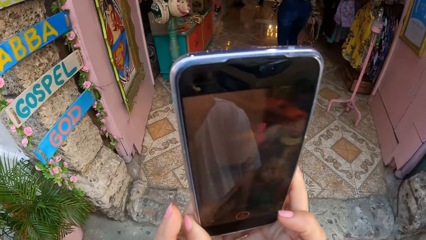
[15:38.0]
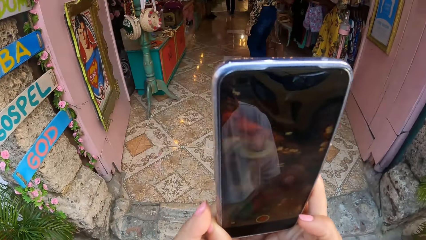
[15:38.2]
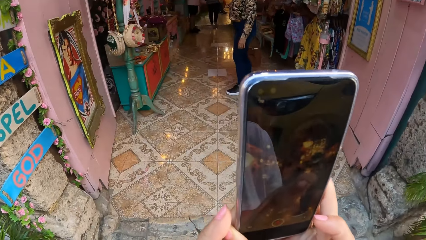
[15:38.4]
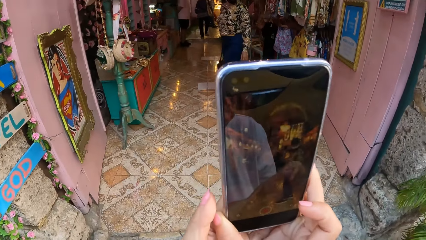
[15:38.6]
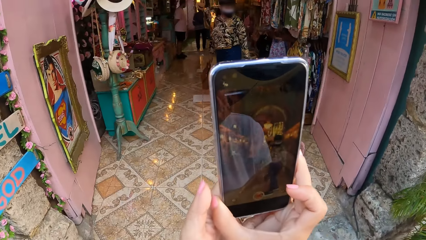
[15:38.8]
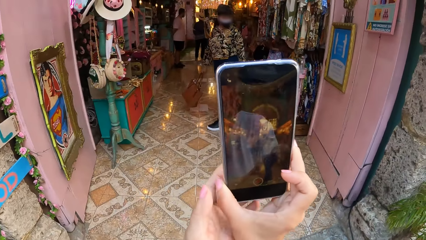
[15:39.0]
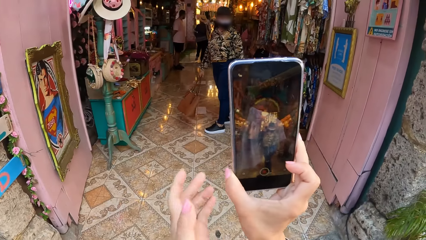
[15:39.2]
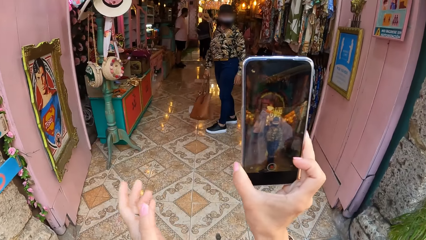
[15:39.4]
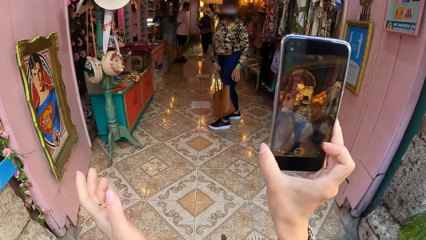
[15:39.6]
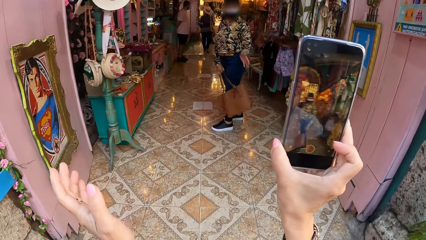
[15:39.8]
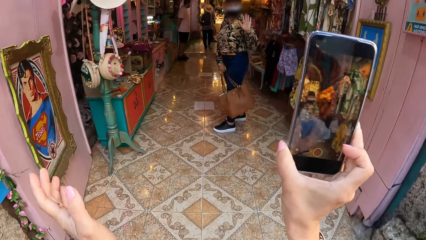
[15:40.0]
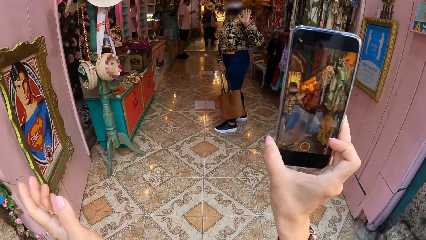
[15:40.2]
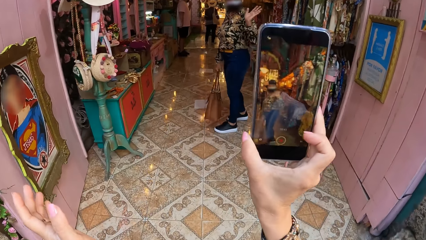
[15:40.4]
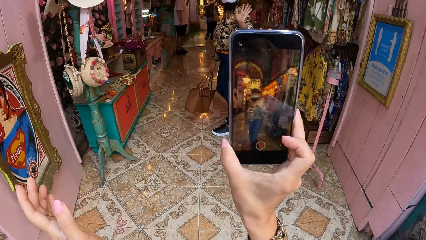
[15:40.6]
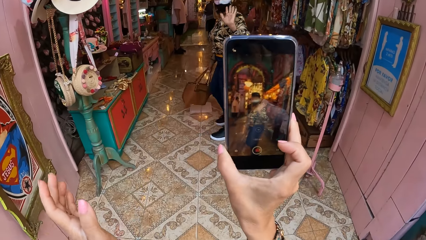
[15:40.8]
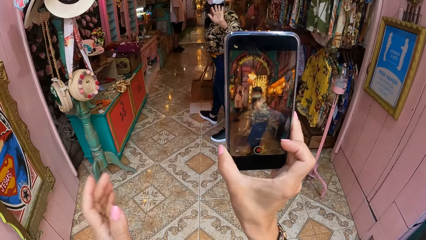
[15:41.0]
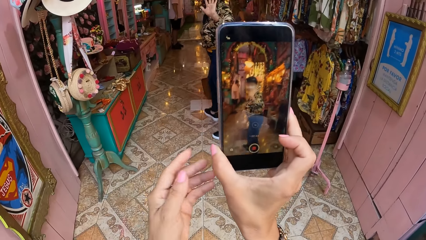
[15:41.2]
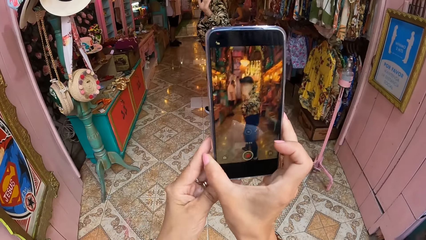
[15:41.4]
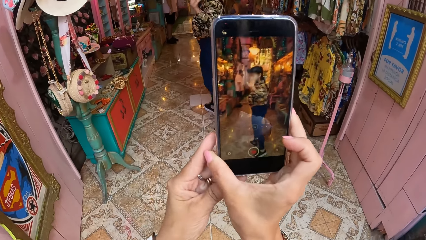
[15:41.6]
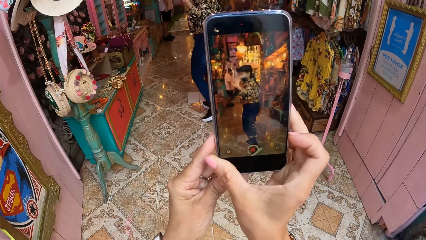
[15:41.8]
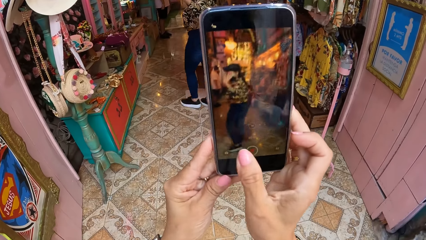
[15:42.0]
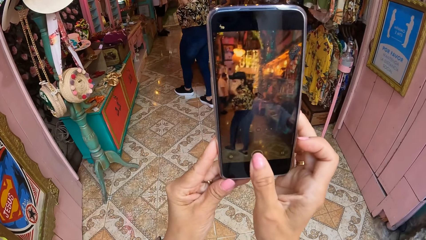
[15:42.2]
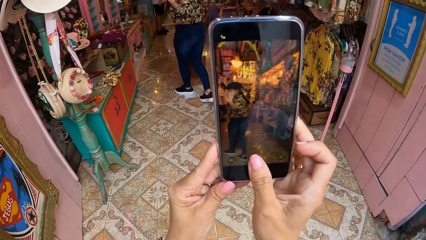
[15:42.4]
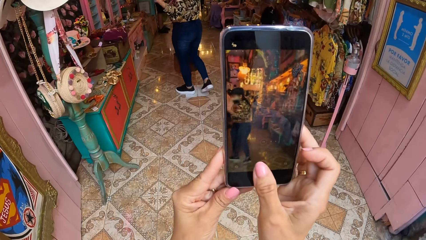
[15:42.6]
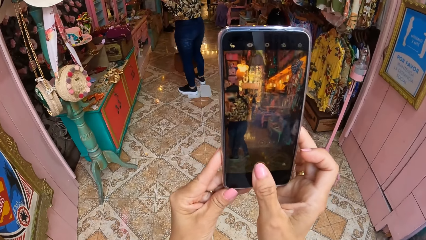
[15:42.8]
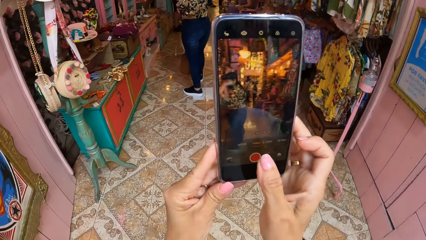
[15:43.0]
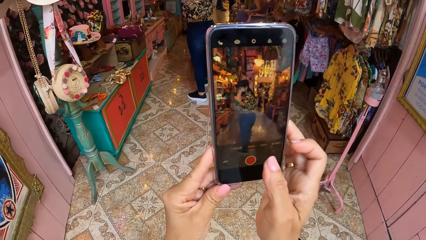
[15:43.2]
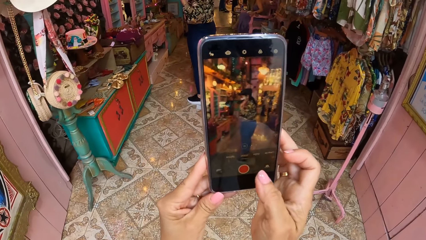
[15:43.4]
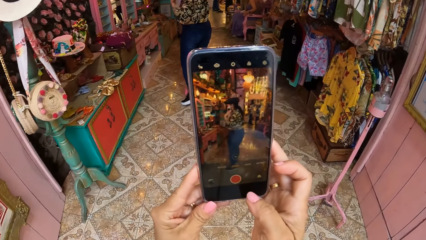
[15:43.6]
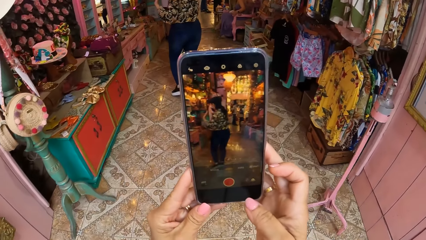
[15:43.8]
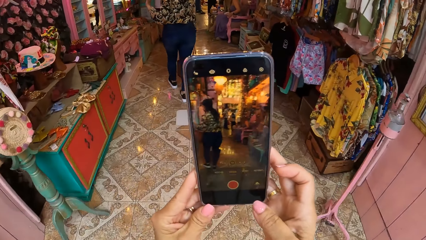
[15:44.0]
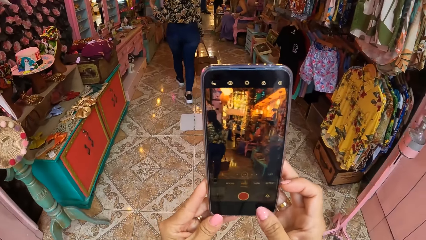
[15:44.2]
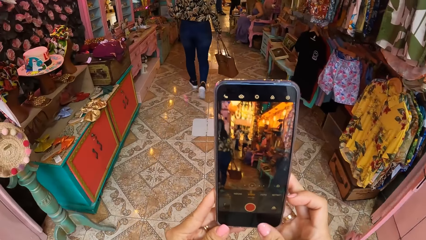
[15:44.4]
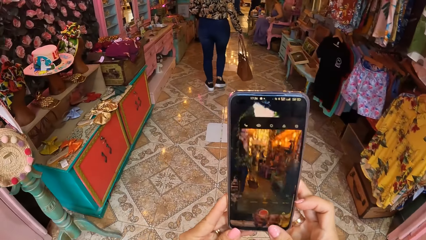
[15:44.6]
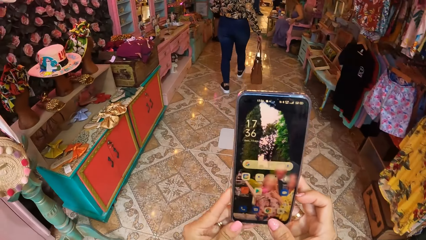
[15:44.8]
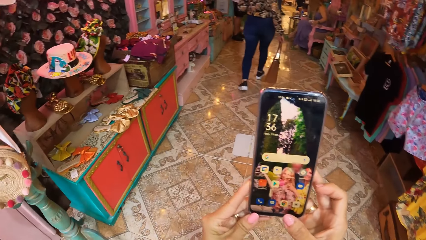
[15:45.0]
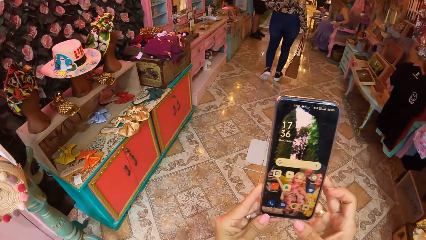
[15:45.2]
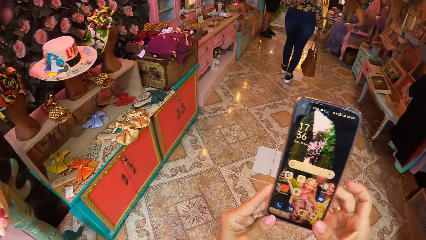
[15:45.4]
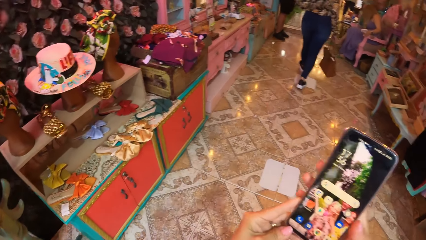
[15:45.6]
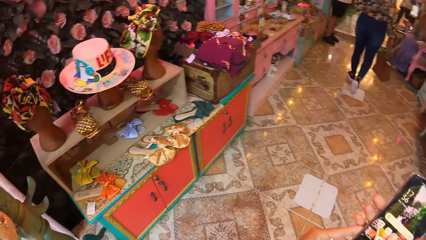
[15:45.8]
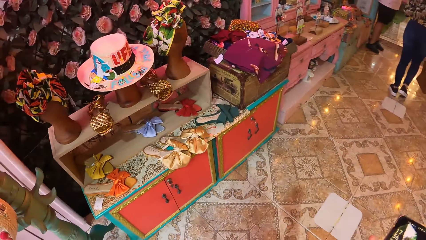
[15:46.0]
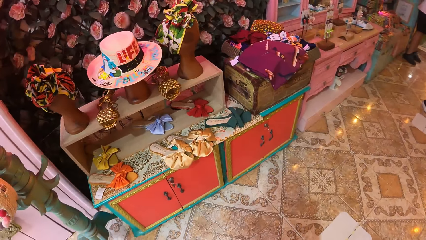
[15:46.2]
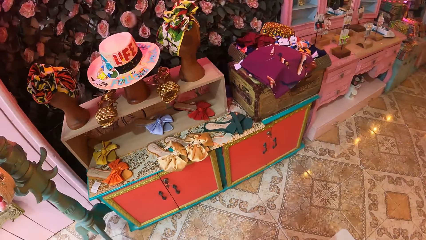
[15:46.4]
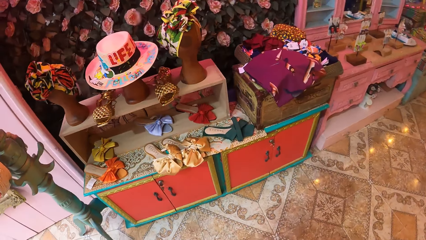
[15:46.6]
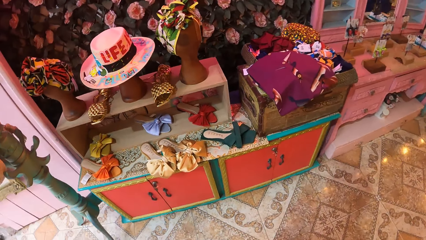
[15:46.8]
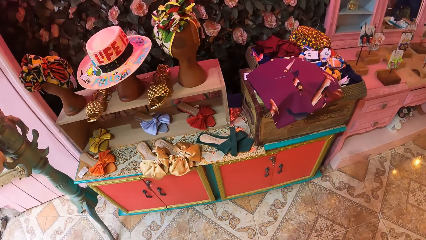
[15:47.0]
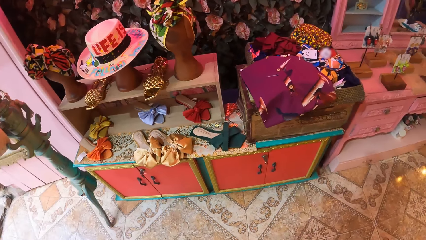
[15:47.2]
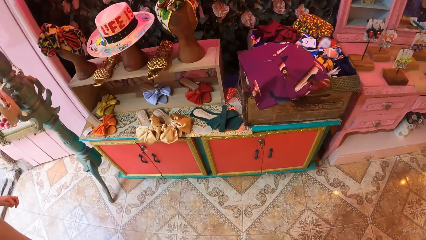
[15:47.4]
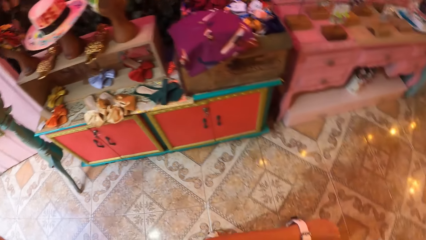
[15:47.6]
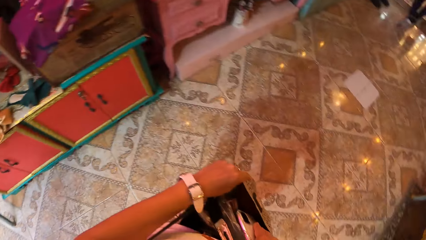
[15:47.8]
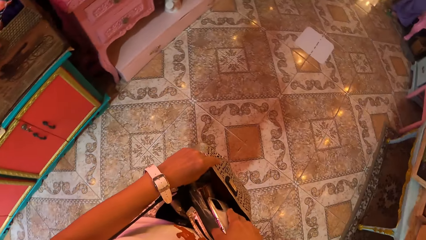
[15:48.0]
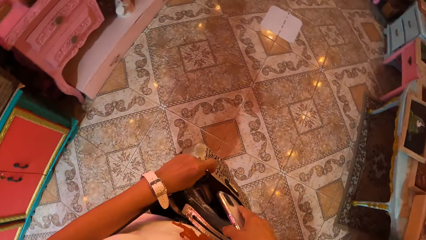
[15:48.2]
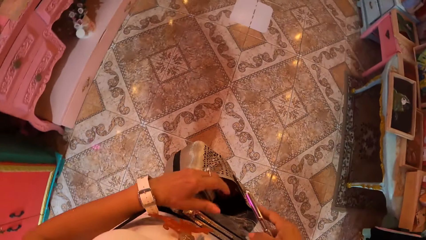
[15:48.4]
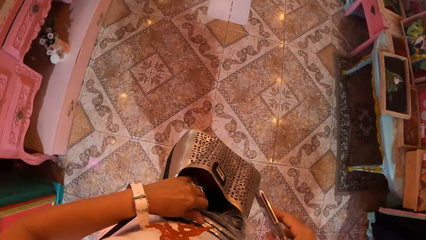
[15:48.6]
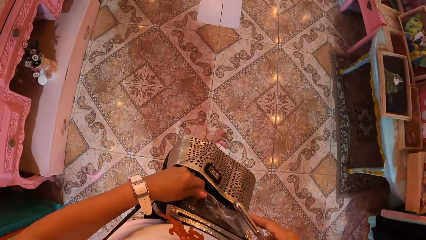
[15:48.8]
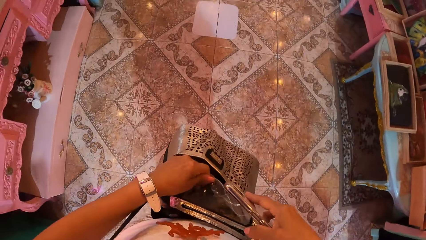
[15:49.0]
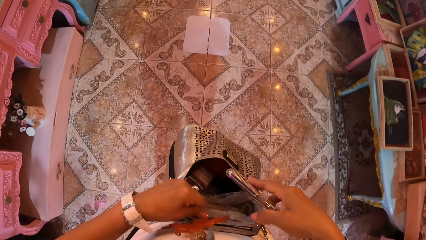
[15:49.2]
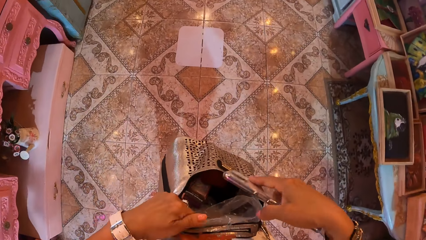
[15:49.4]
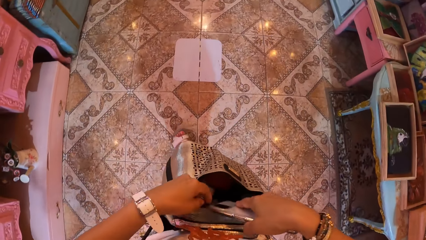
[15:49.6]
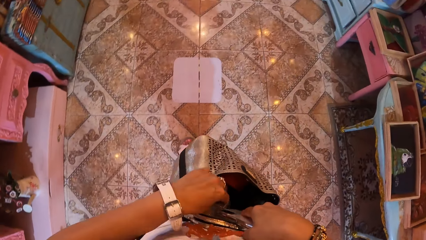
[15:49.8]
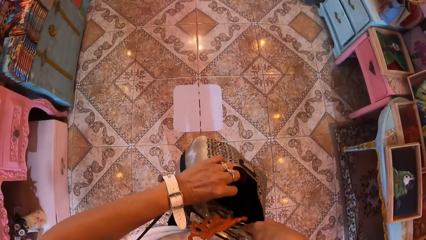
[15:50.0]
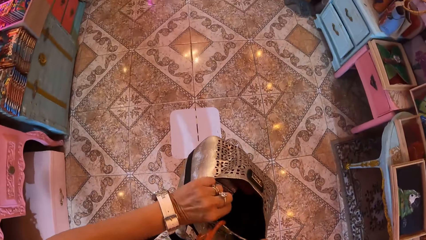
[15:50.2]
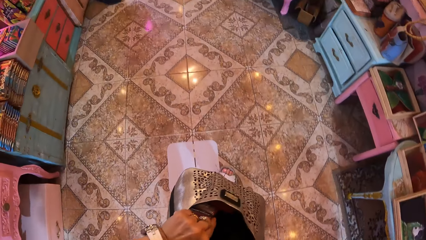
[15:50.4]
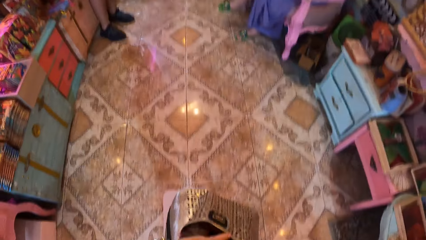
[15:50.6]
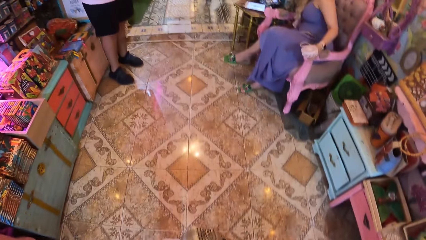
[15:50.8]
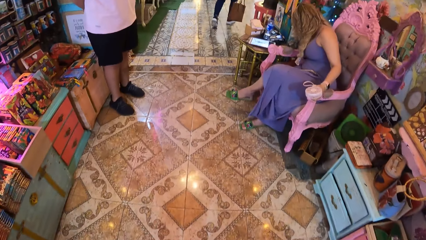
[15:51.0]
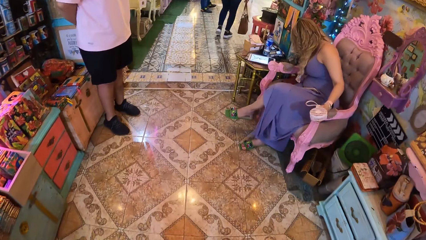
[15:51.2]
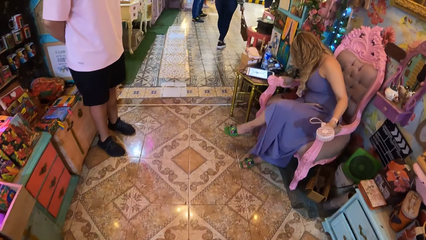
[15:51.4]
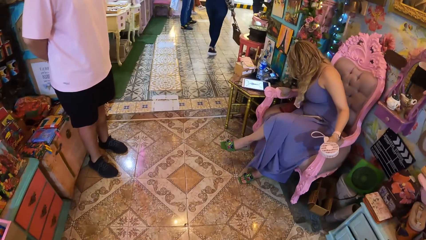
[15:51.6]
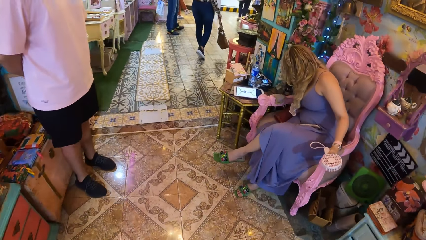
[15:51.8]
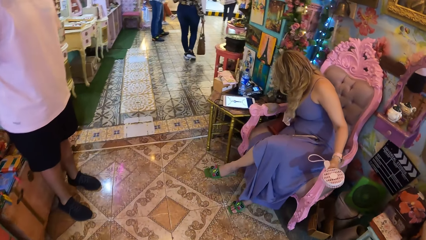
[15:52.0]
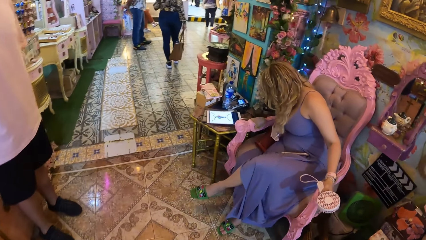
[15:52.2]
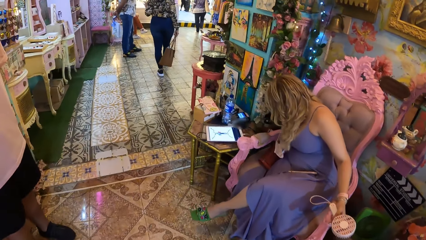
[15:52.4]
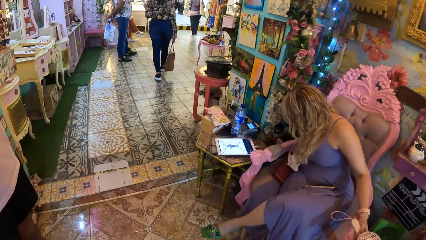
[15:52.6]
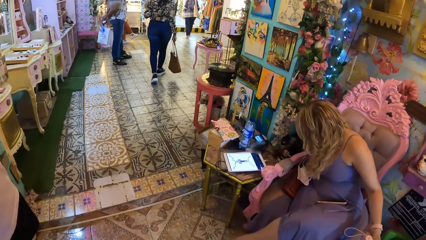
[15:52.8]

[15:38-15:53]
The camera wearer walks into a showroom. A woman gestures to the camera wearer. The camera wearer looks around in the showroom. They adjust a bag. They put the phone in the bag.
